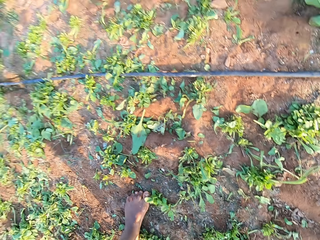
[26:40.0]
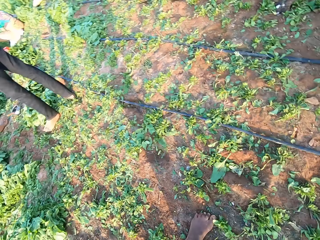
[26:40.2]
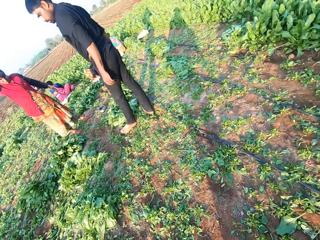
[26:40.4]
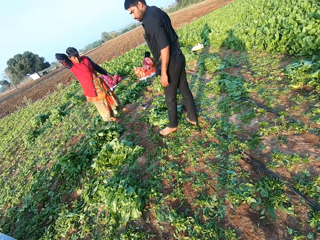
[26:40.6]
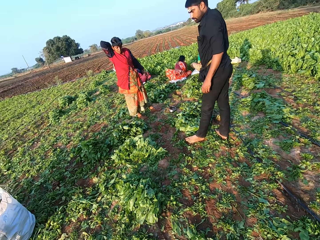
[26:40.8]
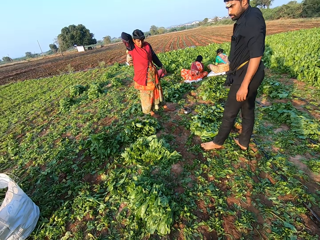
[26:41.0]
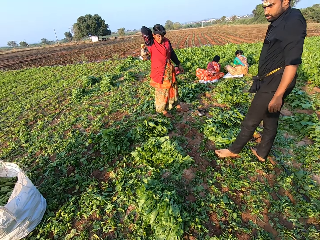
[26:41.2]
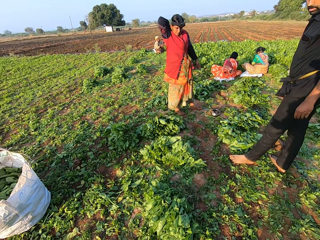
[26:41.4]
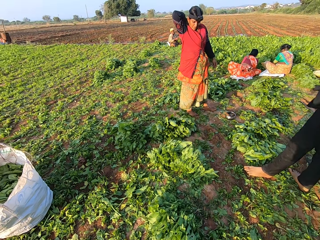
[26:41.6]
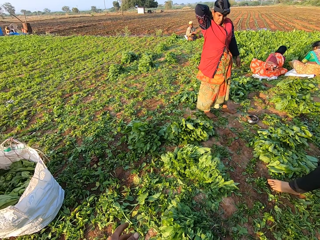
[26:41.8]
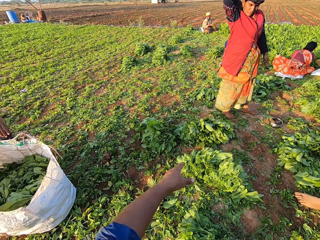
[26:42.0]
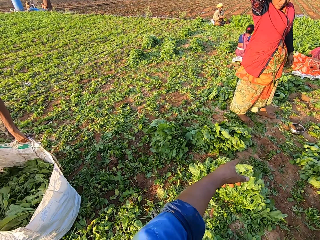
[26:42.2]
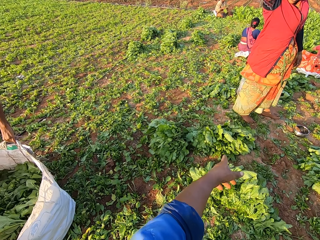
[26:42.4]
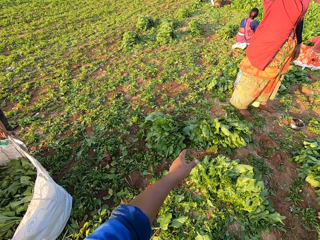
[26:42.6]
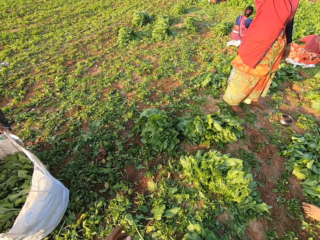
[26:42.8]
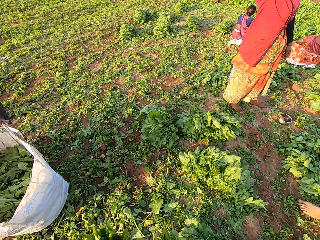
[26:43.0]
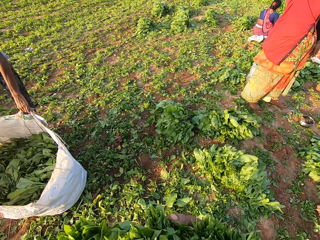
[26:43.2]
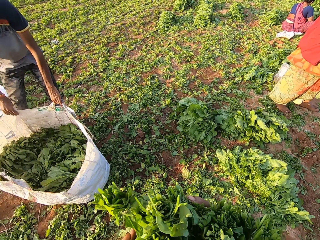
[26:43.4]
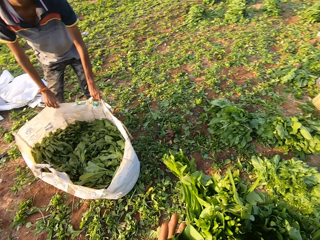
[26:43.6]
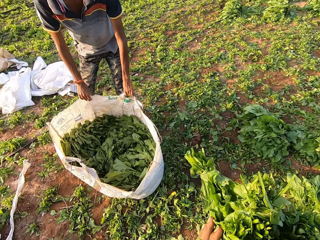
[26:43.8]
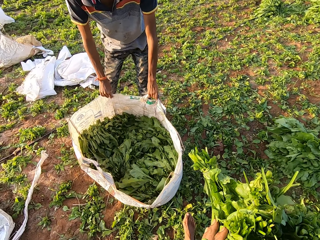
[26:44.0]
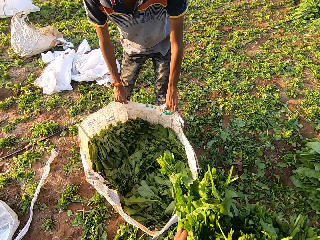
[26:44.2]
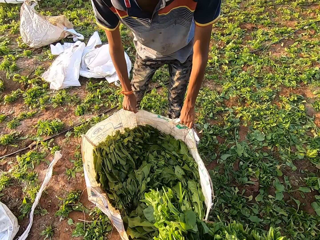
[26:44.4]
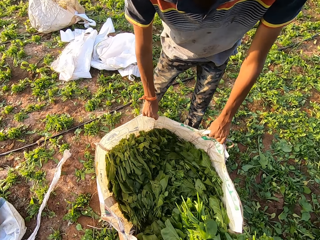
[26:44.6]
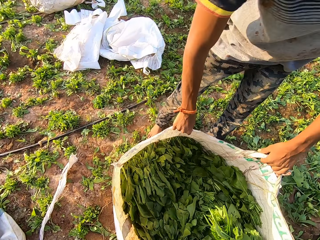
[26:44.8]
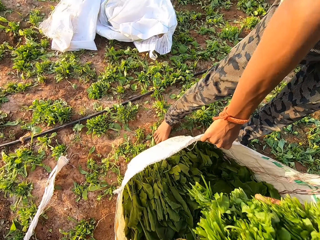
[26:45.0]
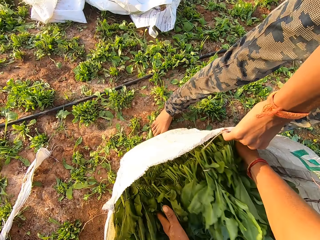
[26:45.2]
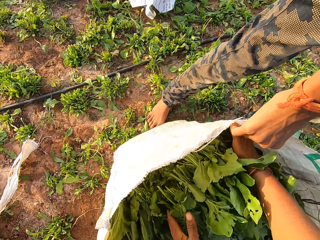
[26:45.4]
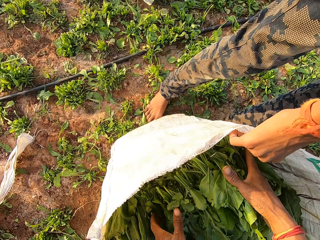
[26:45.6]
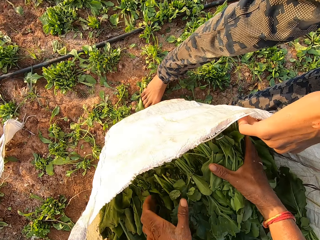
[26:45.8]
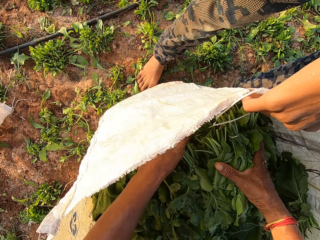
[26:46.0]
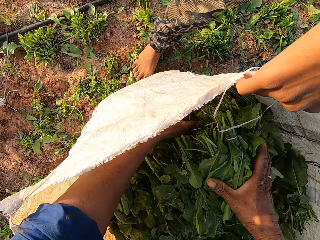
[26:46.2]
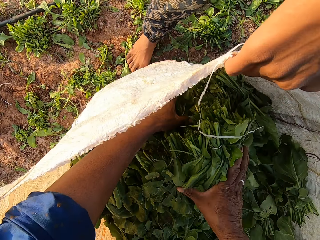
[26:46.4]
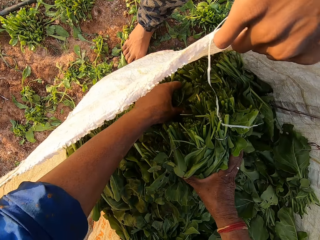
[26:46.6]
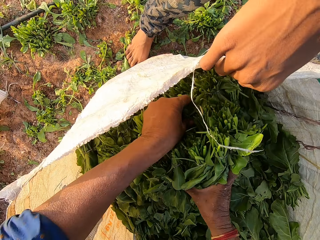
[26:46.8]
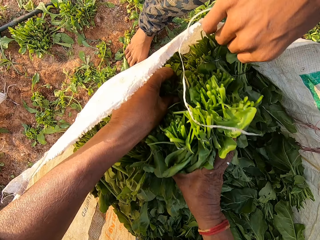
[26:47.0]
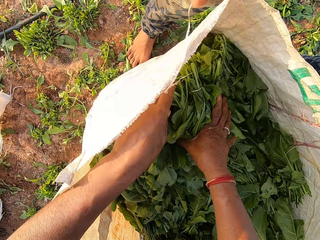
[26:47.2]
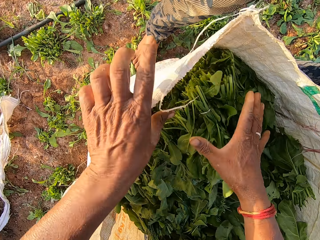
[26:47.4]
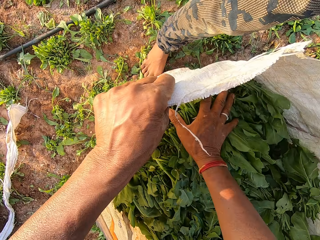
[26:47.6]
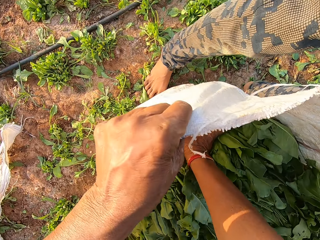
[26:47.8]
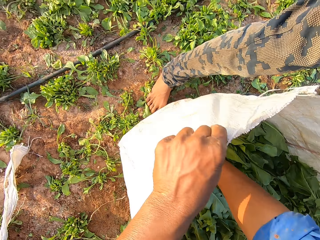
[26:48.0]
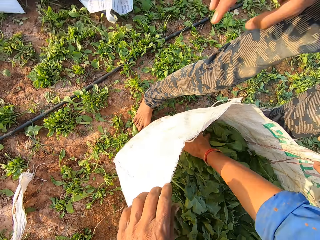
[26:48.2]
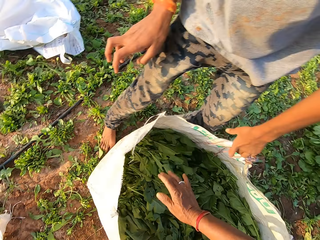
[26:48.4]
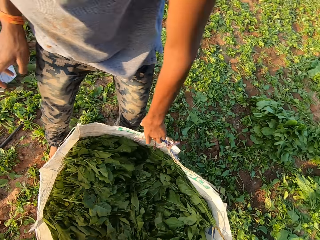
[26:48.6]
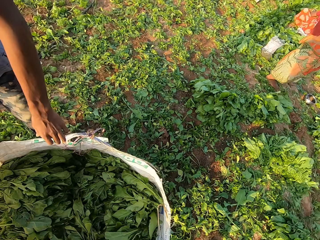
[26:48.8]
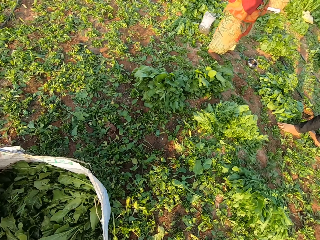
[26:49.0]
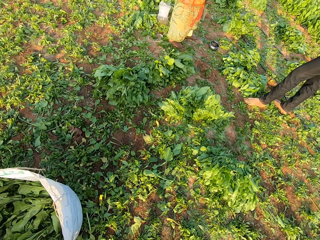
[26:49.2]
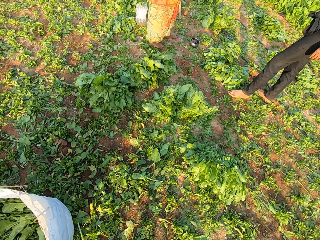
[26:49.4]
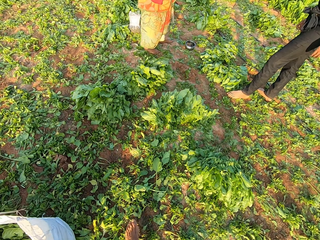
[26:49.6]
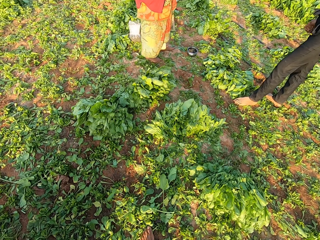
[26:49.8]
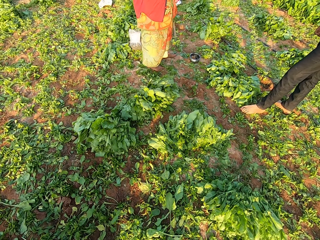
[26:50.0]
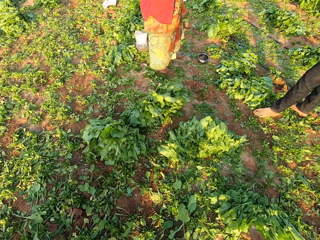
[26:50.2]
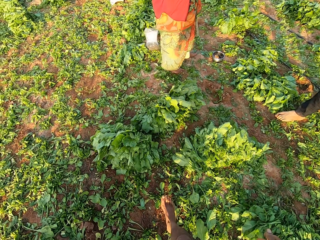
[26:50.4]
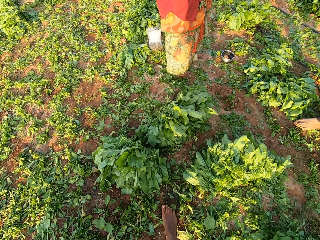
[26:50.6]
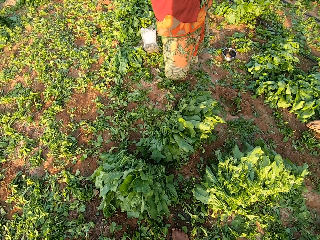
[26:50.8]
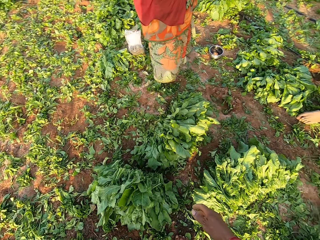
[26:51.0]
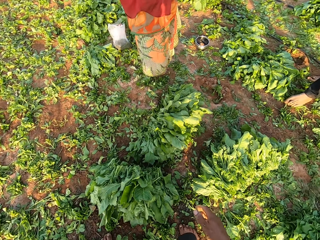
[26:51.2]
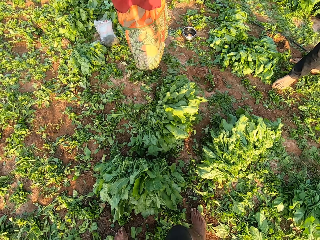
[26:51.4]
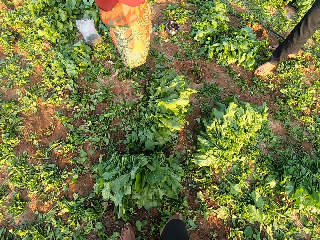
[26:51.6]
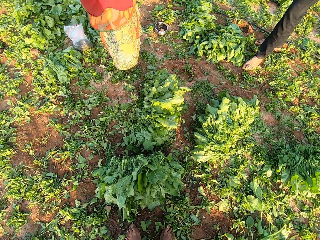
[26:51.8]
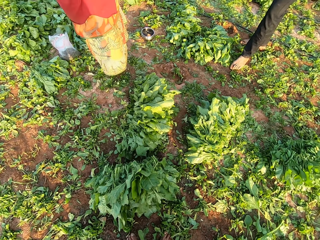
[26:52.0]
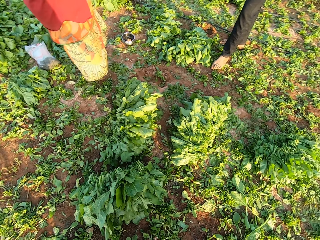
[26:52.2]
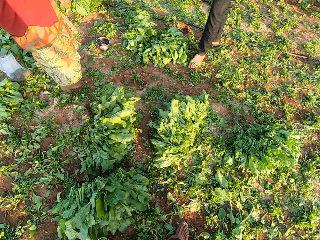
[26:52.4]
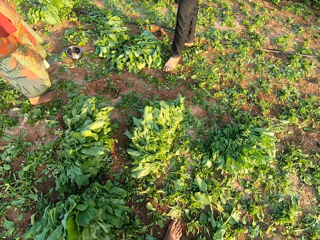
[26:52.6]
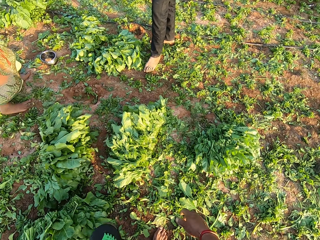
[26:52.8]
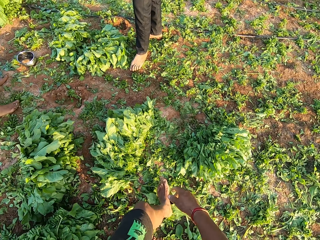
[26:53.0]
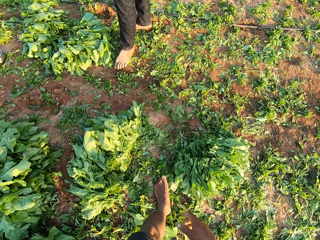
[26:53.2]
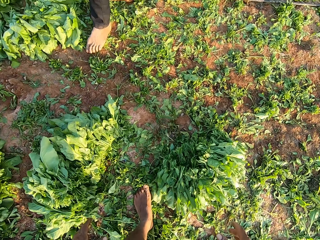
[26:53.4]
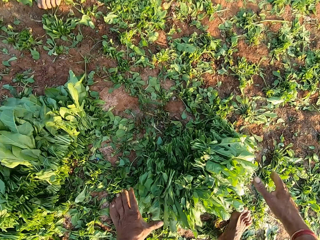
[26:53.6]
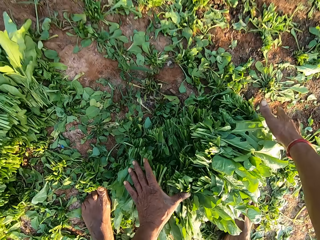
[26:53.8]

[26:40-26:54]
The camera wearer turns back and walks forward. They converse with the woman. They place the spinach leaves in the plastic sack with both hands. They converse with a man. They turn back, walk forward and converse.

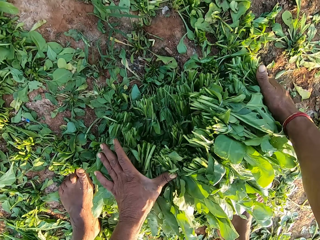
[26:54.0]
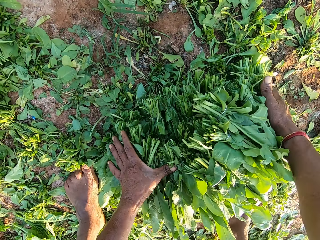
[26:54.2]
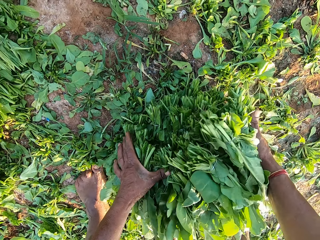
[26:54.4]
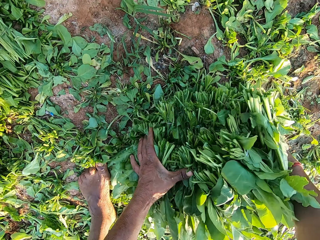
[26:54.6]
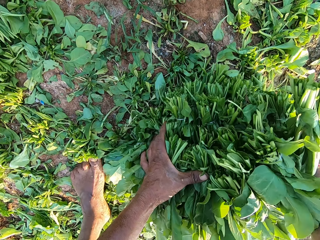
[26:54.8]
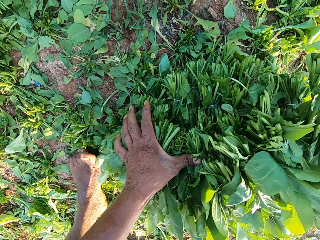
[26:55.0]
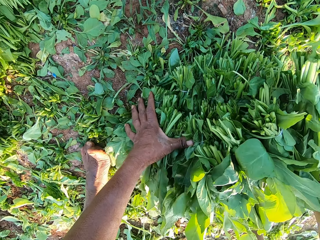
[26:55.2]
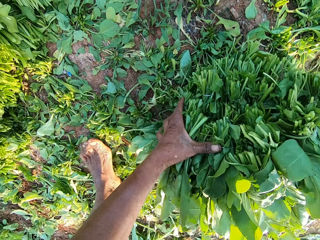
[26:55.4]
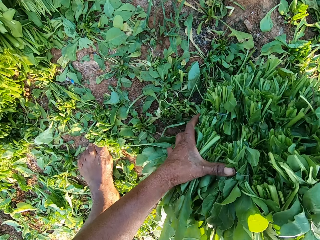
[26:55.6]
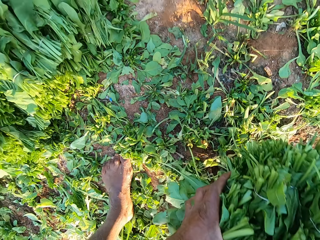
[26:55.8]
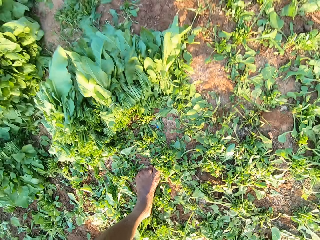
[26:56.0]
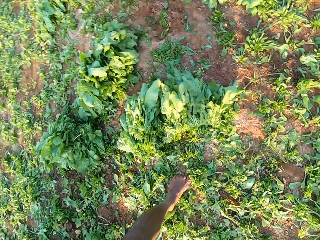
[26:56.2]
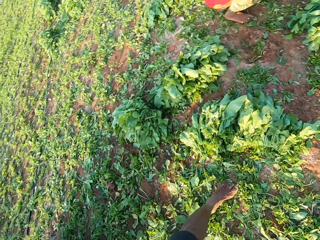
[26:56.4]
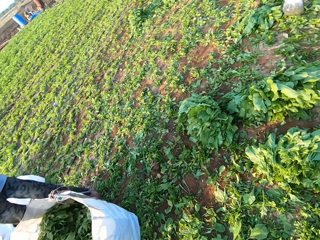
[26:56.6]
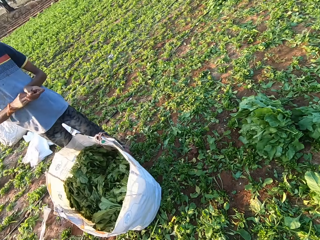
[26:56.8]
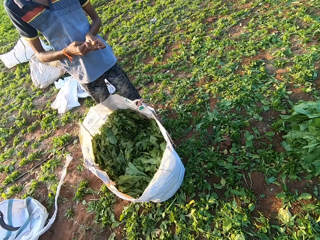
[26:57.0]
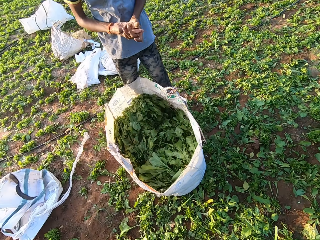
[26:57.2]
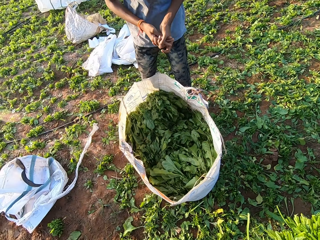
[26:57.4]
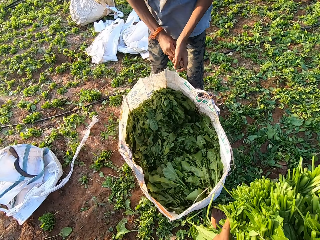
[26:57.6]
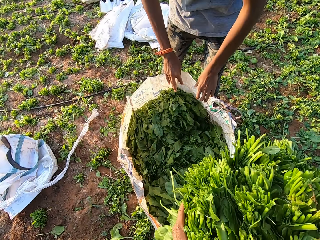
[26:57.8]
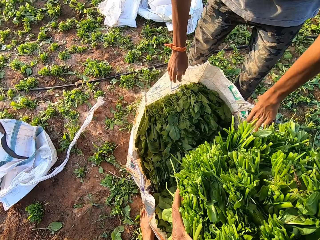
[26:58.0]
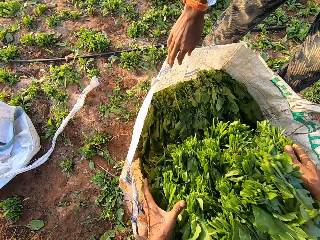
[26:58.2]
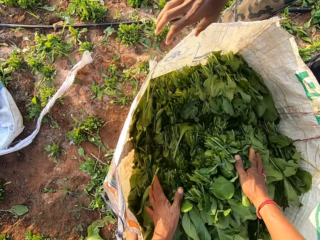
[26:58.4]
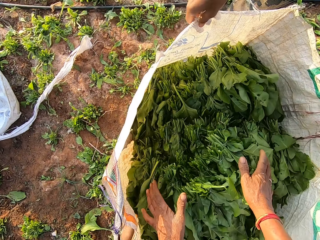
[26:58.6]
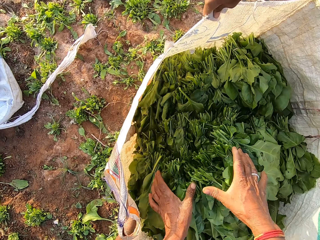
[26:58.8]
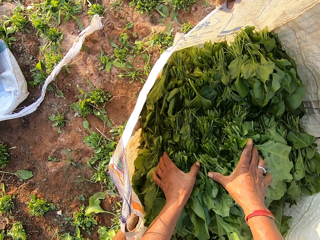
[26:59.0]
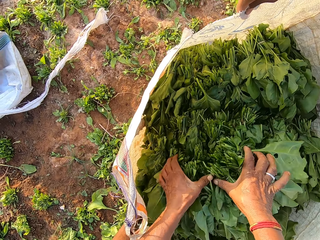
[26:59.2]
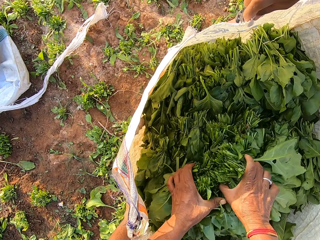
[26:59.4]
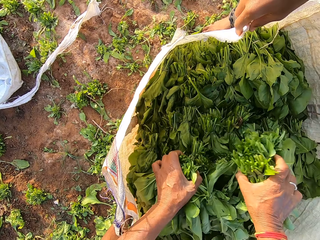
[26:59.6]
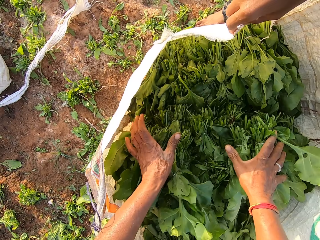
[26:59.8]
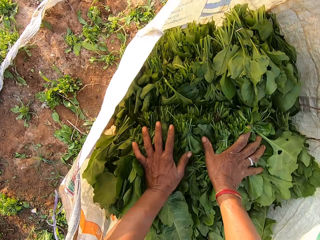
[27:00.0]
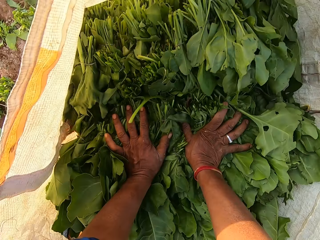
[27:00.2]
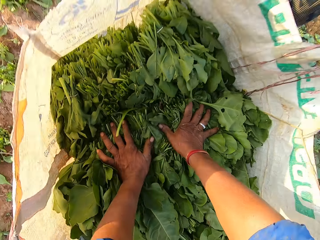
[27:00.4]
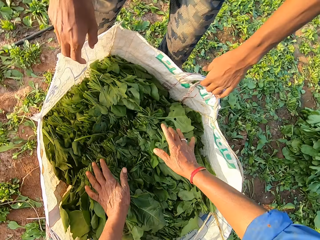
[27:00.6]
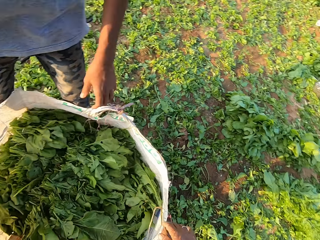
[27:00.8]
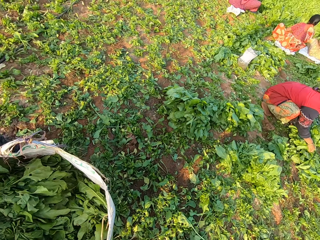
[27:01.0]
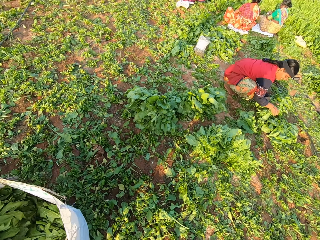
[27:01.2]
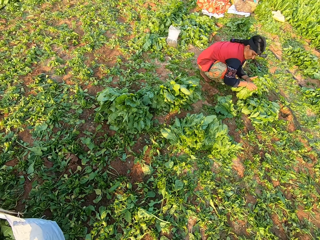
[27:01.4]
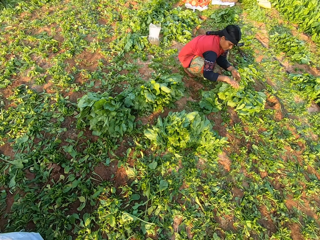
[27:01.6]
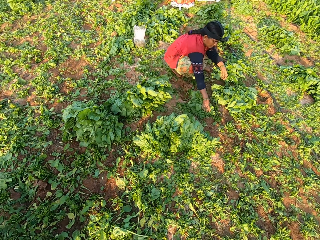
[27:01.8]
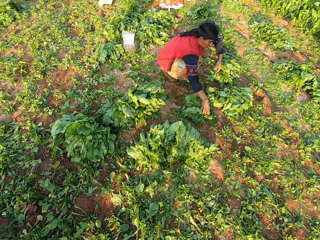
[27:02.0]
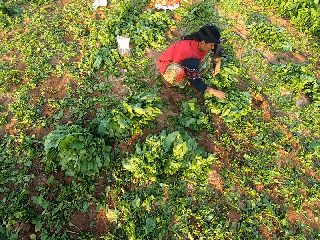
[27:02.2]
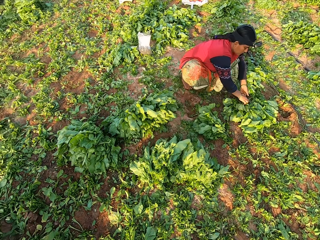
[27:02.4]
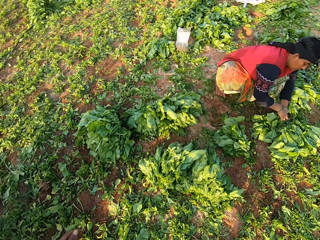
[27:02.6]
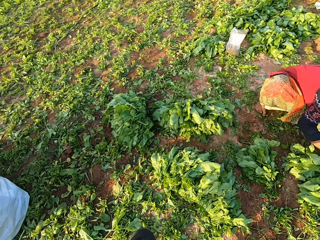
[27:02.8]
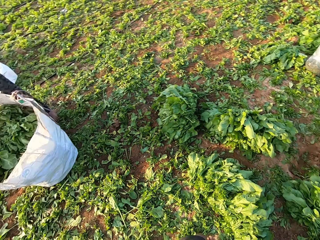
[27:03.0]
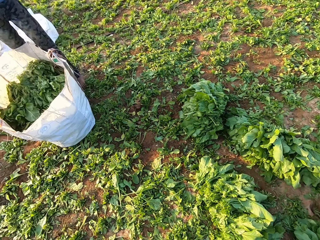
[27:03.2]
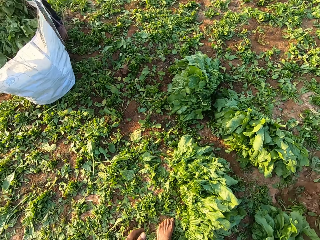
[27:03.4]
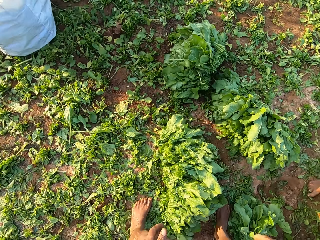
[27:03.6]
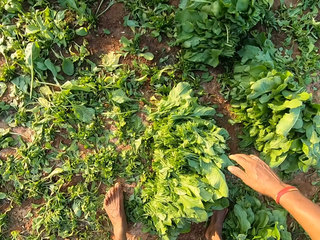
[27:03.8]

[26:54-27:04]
The camera wearer picks some spinach leaves, or bunches of green leaves, from the ground with both hands. They converse and turn back. A man converses with the camera wearer. The camera wearer places the spinach leaves in the plastic sack, or bag, with both hands. They press on the bunches of green leaves in the bag and walk right.
